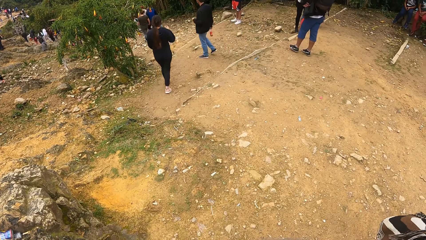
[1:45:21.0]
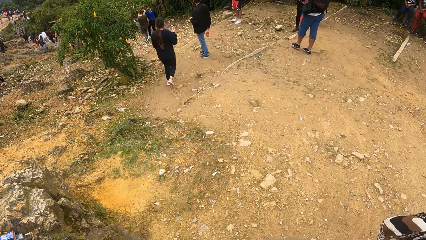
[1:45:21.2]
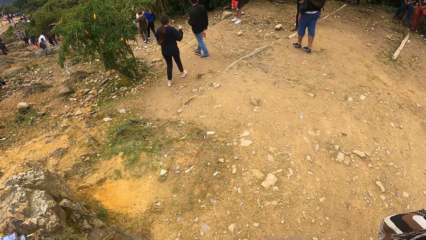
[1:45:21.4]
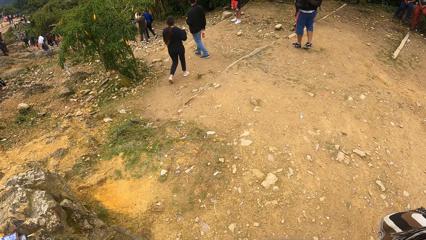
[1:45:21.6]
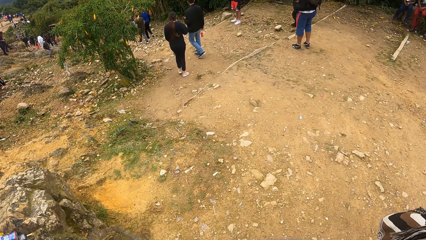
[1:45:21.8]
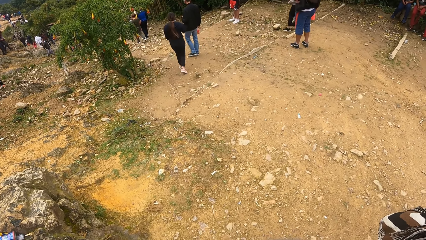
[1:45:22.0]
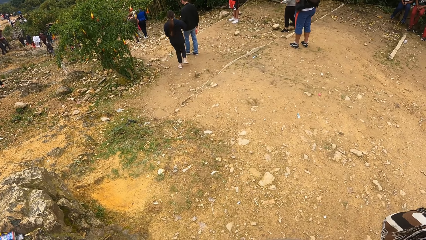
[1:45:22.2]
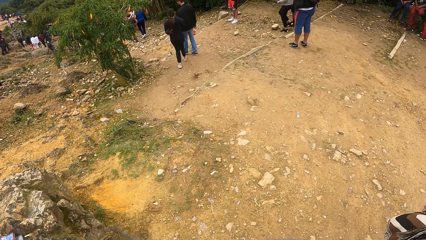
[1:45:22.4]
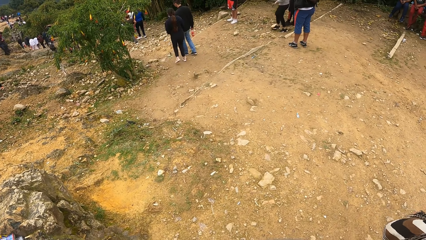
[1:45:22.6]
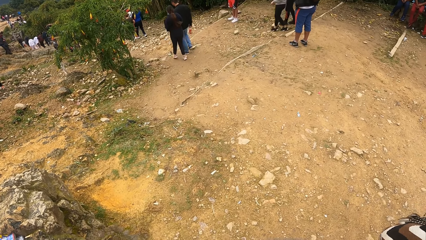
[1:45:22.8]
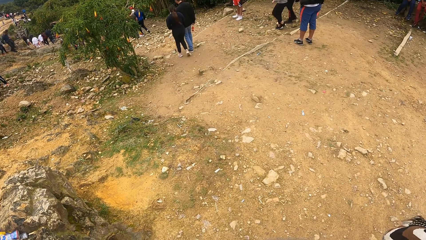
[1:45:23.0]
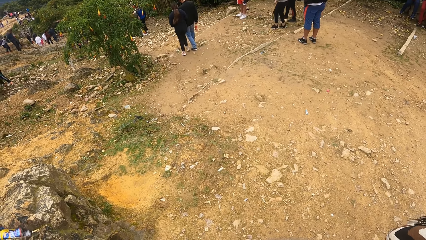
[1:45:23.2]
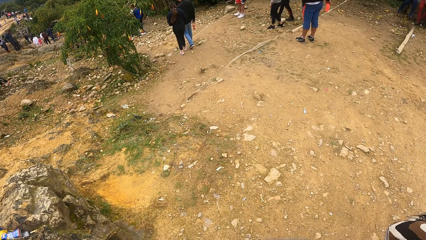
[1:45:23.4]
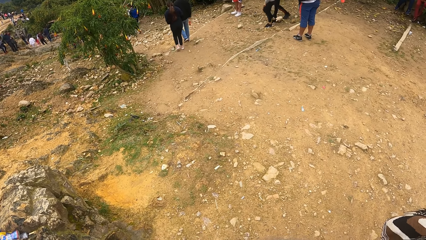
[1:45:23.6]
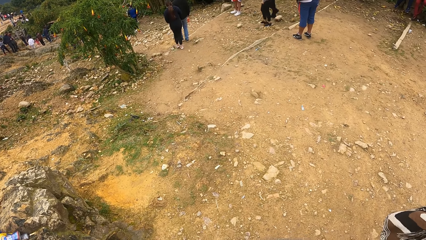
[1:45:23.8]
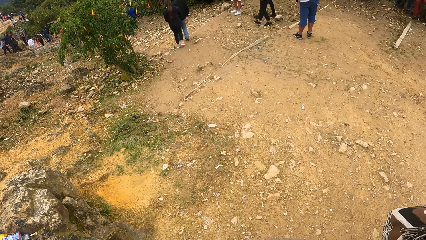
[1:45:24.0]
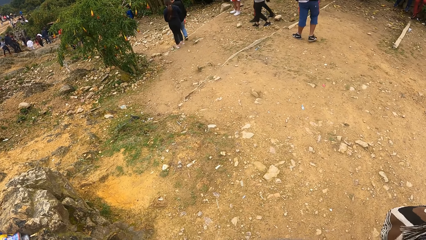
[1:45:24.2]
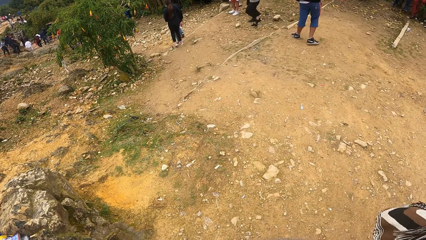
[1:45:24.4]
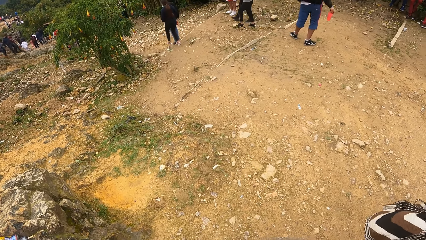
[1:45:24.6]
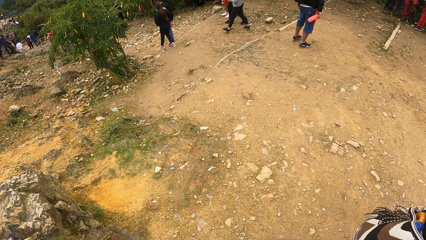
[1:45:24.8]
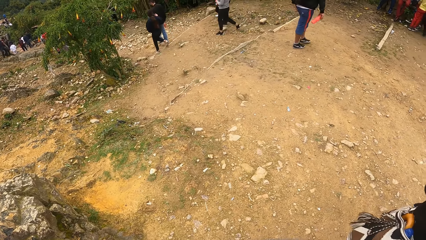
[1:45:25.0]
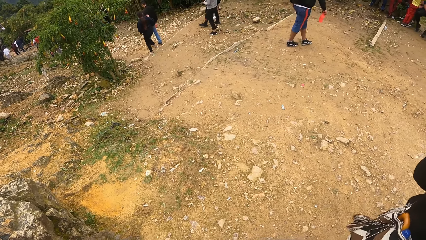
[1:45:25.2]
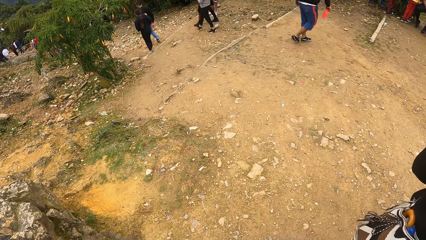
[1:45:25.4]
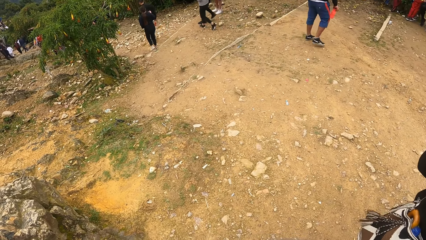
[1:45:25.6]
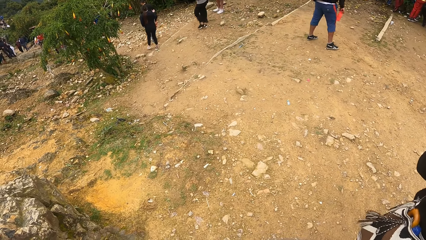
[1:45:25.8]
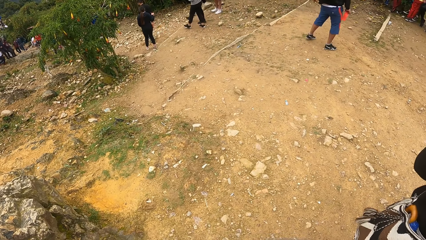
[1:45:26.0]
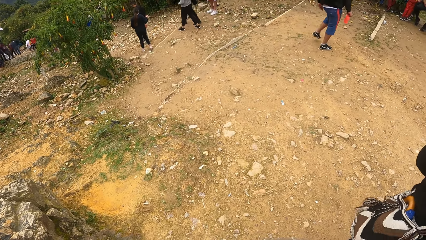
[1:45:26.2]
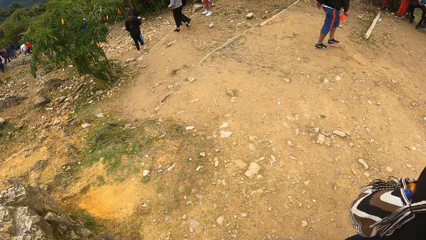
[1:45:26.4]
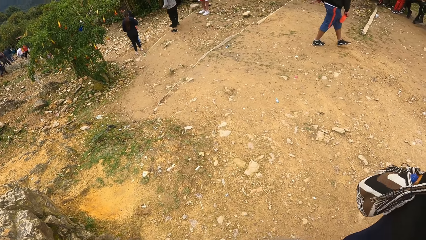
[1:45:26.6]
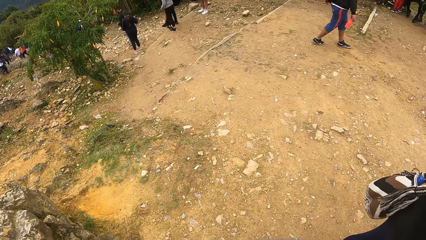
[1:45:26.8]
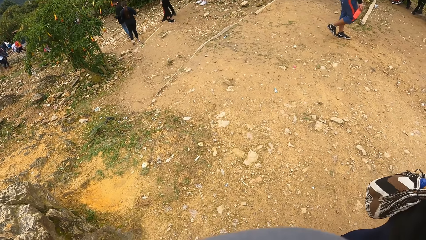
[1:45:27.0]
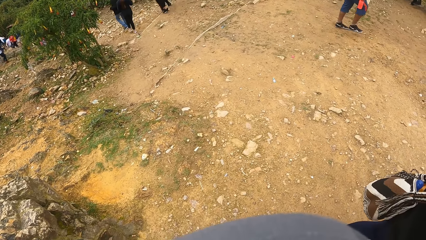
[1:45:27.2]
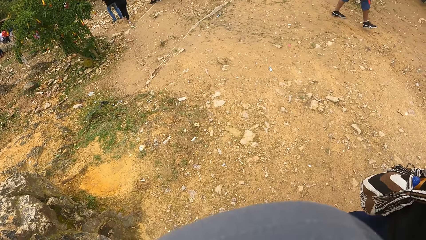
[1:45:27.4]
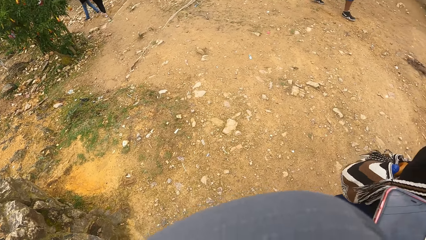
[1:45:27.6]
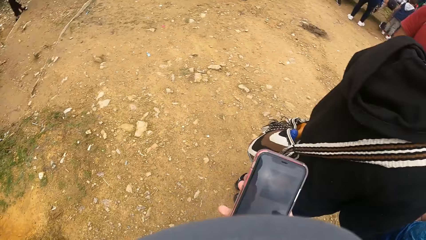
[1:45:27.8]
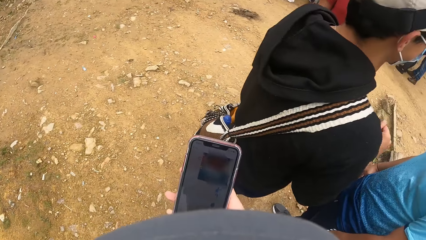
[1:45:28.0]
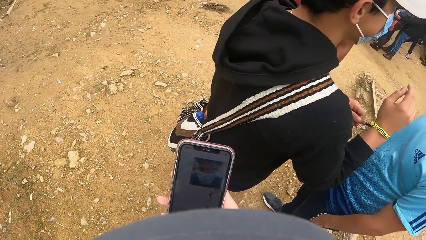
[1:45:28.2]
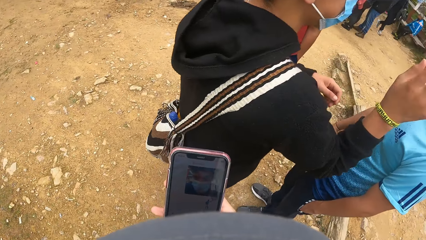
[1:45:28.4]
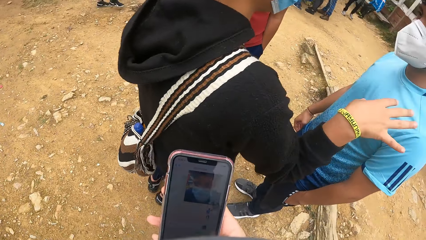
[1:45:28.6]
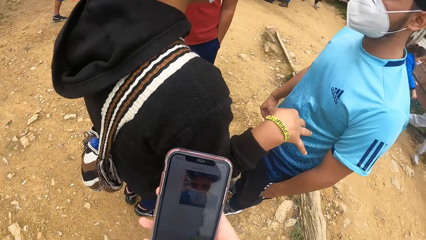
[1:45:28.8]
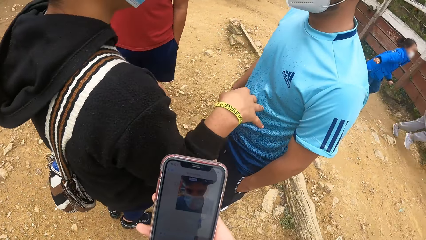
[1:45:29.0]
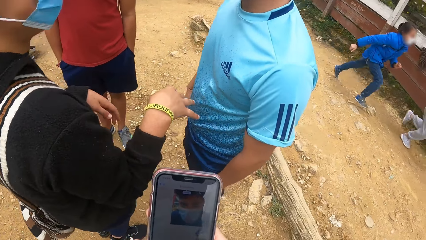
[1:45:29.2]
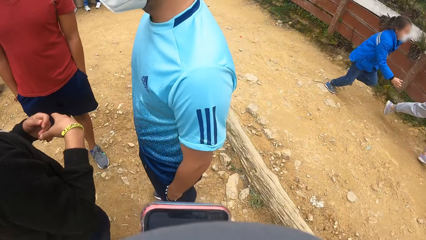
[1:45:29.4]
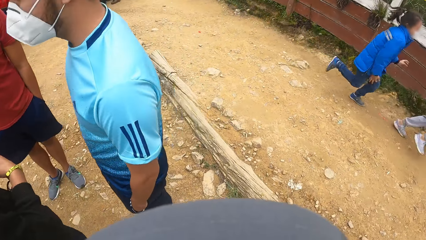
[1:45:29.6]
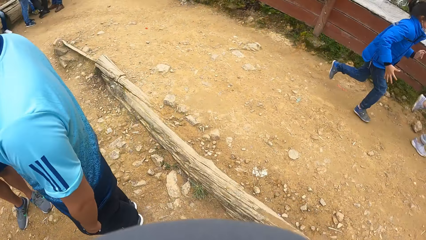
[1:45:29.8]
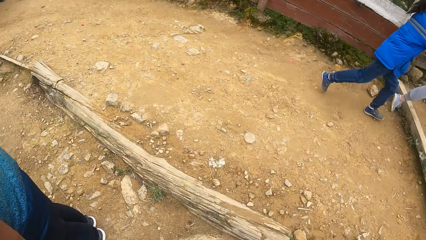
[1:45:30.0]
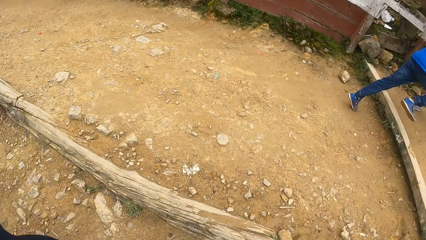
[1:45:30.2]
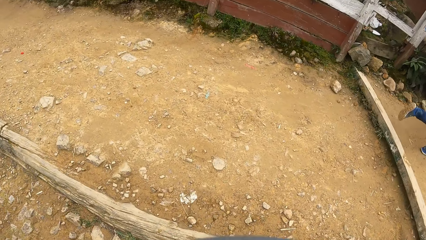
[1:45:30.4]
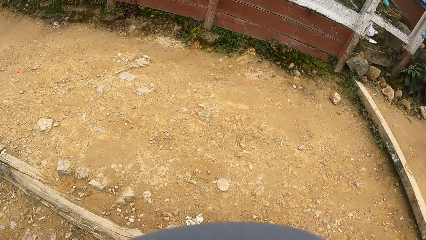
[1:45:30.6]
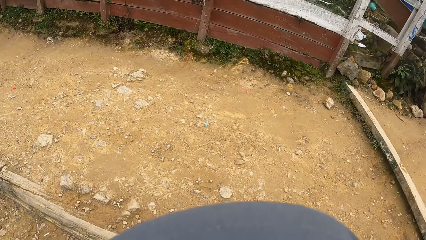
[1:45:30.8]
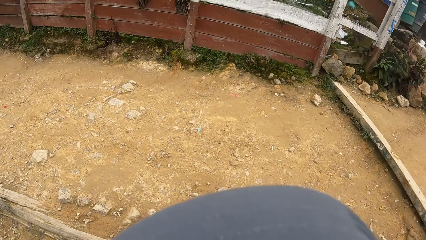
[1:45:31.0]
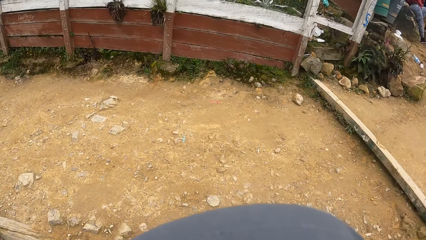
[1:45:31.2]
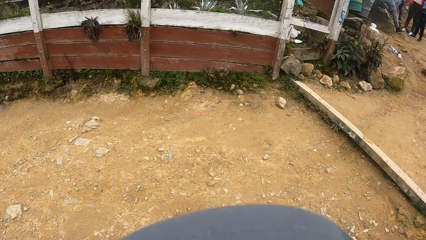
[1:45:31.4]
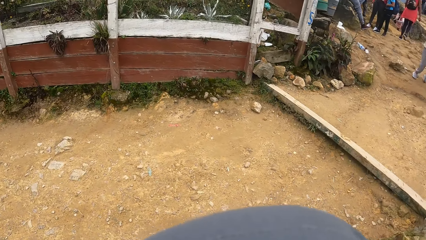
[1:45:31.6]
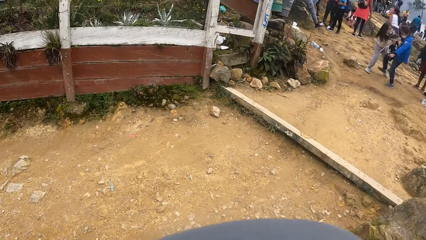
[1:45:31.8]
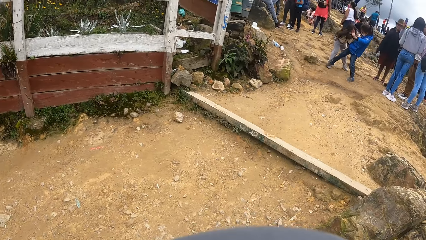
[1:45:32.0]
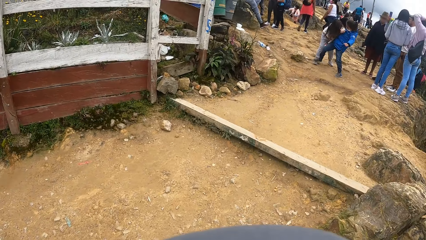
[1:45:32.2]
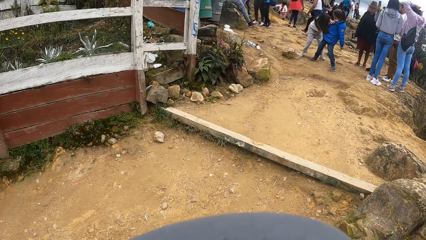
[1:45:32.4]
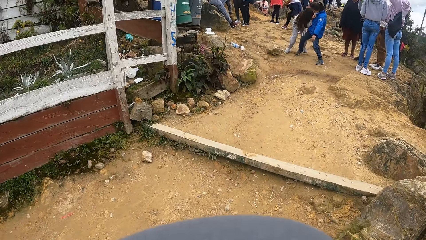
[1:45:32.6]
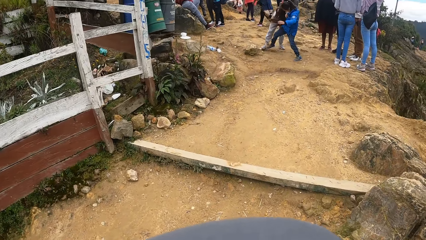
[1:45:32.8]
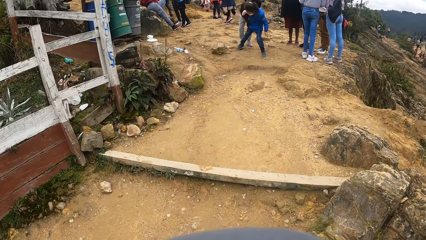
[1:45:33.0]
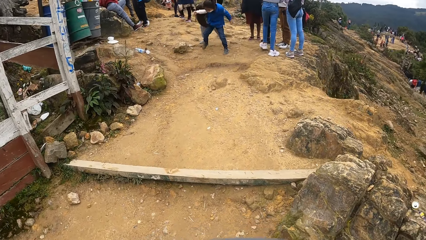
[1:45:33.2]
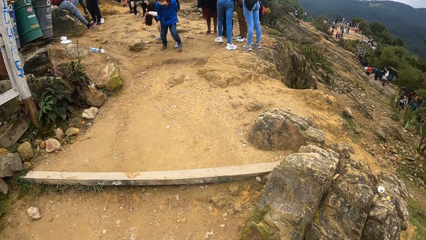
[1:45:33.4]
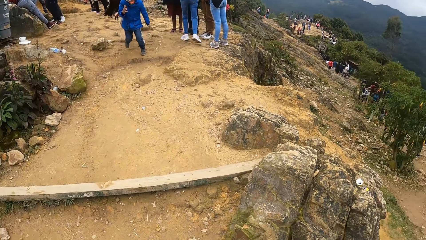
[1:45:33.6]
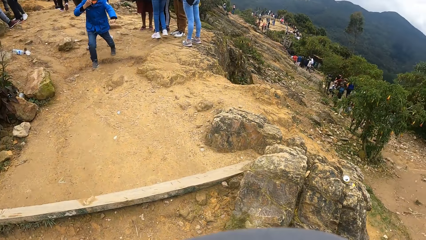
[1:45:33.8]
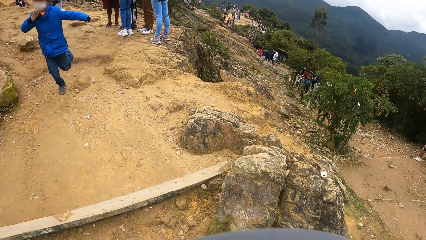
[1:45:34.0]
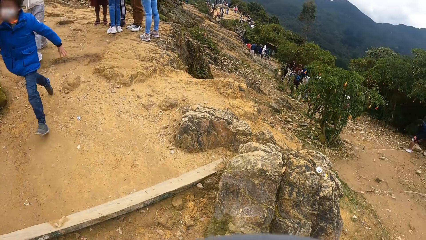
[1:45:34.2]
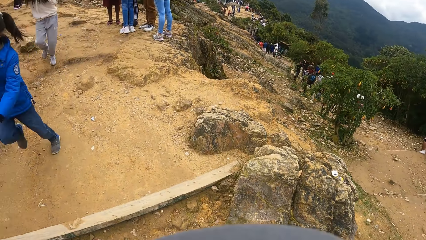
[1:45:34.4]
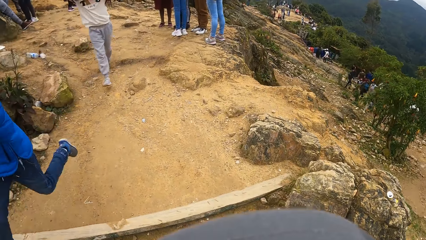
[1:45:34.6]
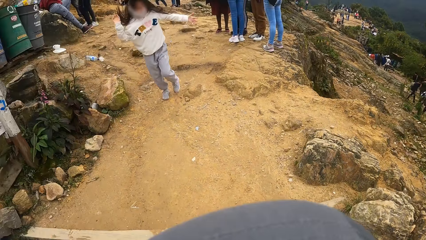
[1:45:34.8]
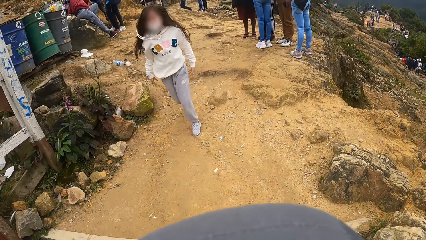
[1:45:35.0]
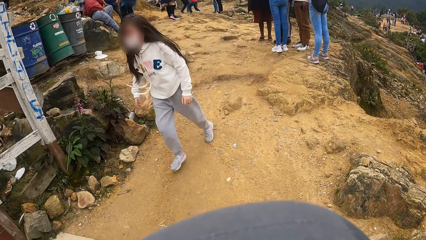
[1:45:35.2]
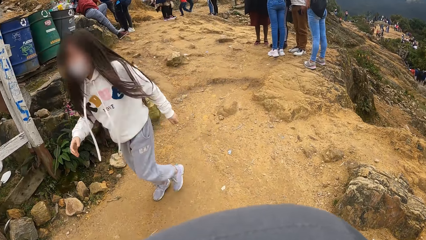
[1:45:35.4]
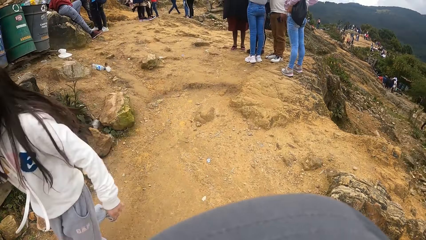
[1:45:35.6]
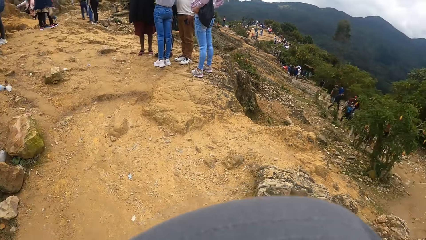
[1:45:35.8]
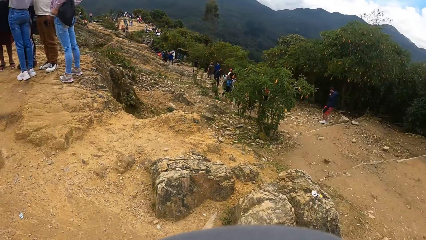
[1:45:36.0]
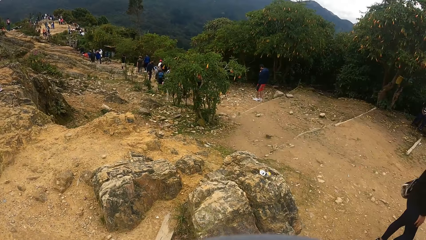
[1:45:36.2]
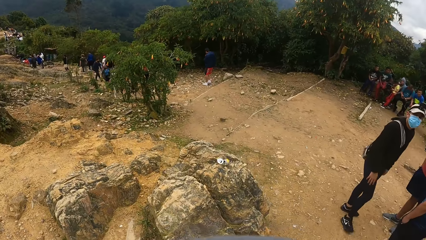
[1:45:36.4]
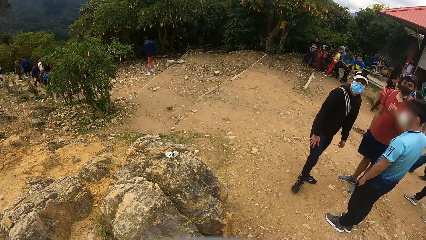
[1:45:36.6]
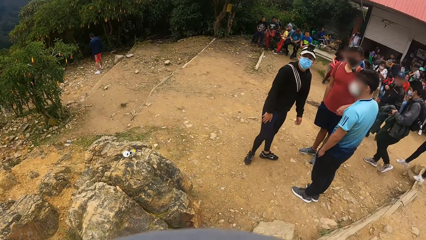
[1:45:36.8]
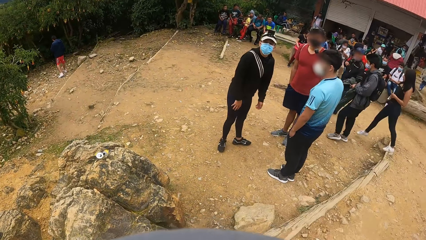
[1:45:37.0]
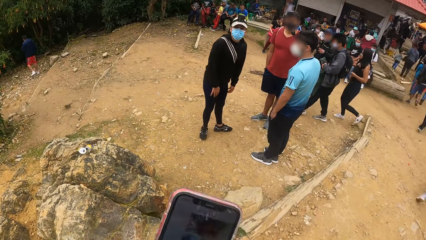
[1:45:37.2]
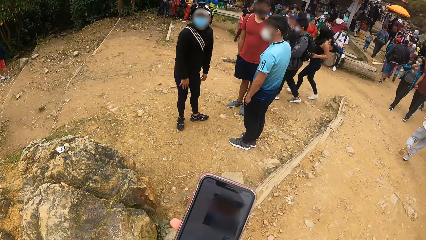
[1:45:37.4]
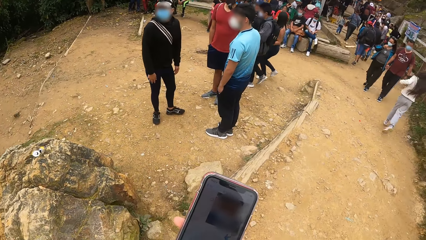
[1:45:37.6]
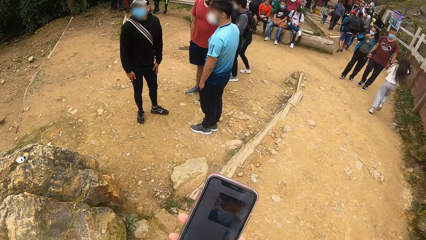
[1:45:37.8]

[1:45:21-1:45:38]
The camera wearer operates the phone with his right hand. He takes a picture. He looks around.
